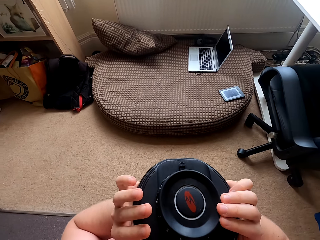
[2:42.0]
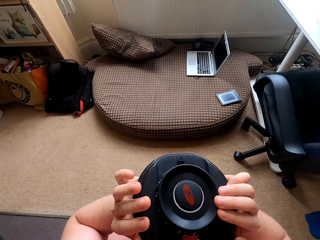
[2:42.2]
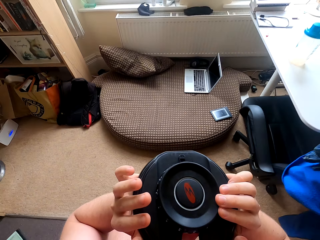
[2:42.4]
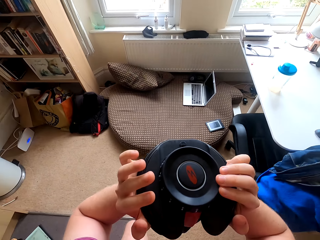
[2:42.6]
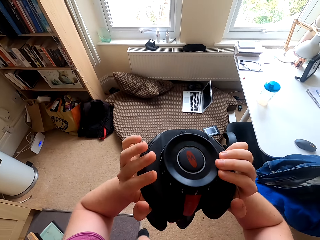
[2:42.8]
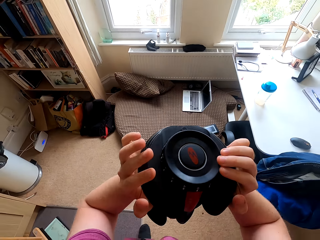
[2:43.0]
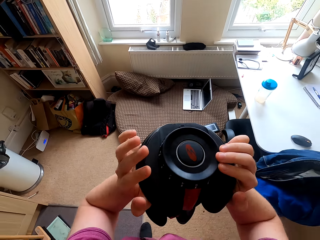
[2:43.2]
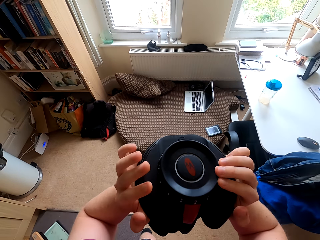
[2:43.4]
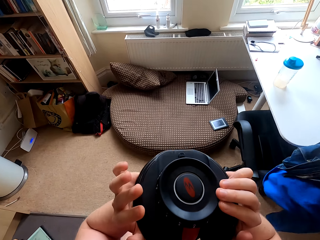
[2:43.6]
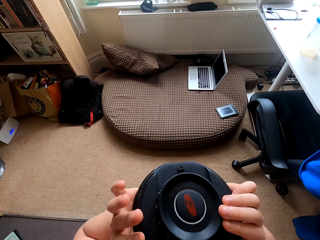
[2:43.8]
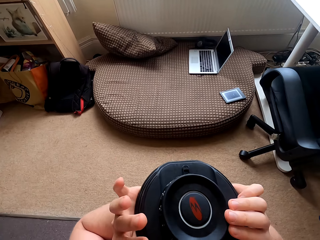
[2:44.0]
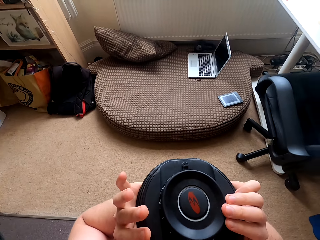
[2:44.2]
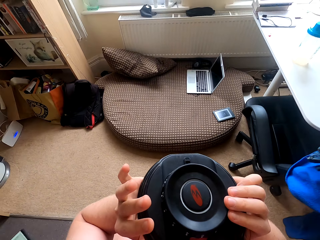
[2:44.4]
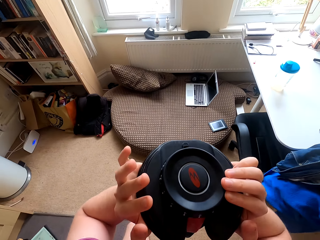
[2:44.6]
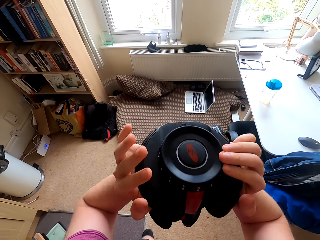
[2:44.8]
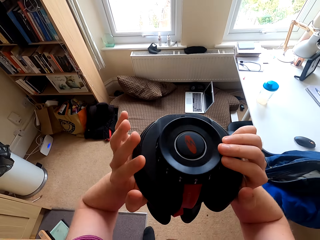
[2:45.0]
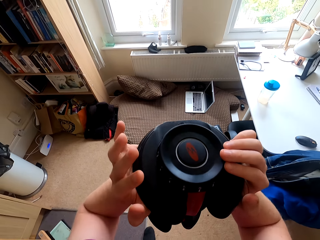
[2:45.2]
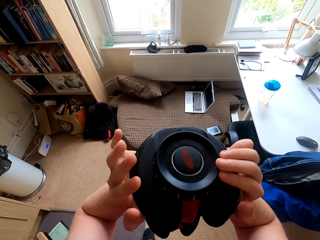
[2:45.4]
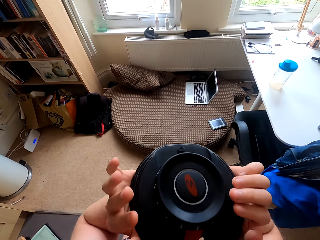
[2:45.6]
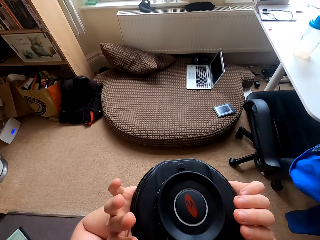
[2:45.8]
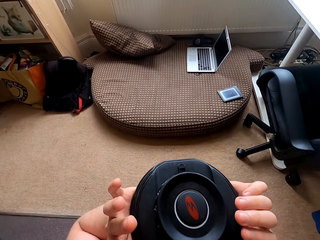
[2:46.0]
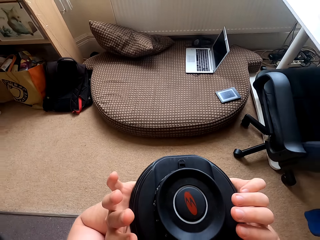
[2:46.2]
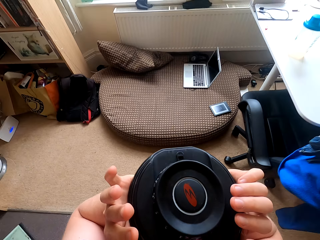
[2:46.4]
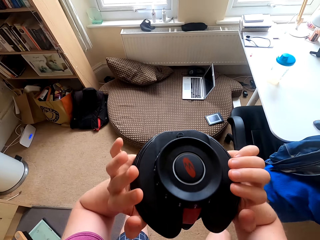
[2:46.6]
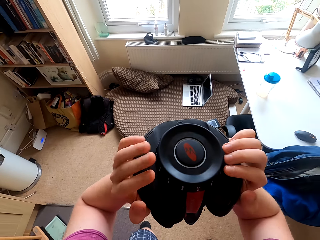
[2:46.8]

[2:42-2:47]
The camera wearer squats with the dumbbell.

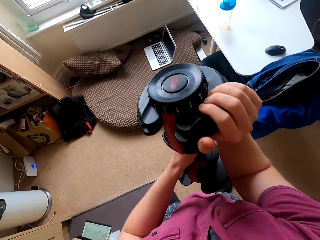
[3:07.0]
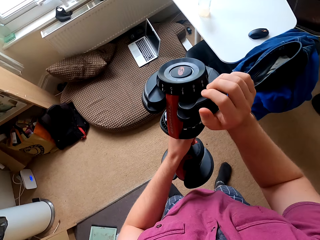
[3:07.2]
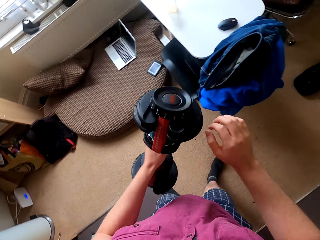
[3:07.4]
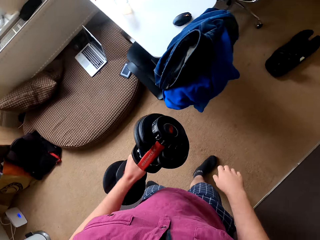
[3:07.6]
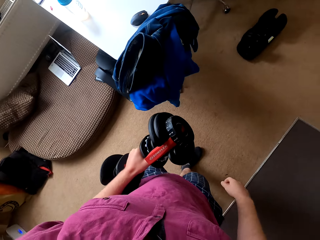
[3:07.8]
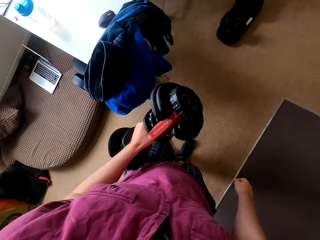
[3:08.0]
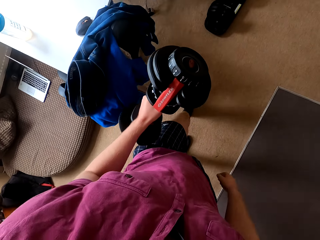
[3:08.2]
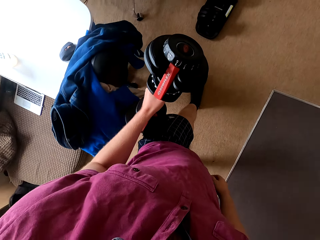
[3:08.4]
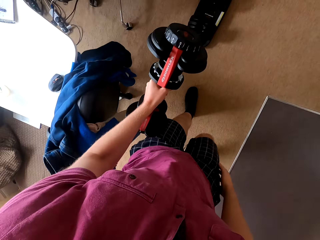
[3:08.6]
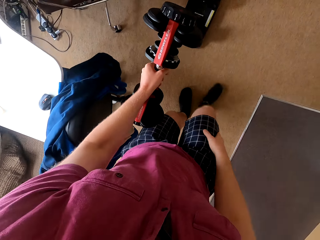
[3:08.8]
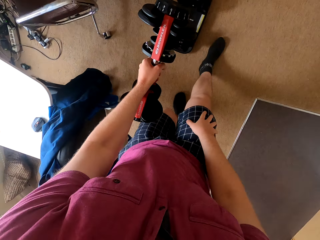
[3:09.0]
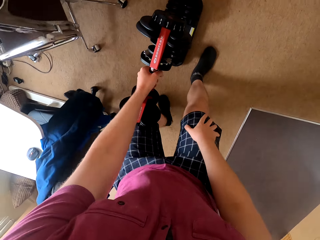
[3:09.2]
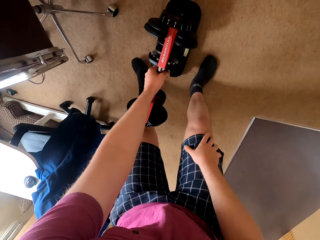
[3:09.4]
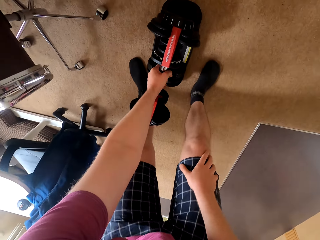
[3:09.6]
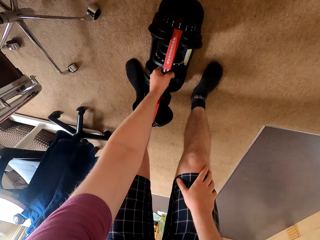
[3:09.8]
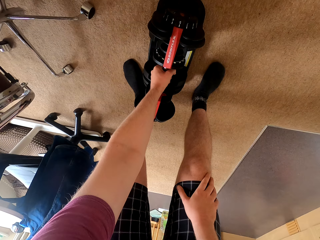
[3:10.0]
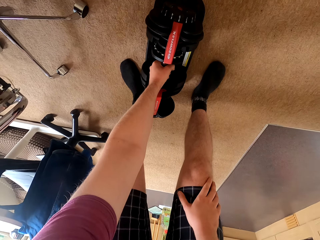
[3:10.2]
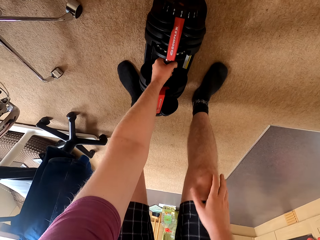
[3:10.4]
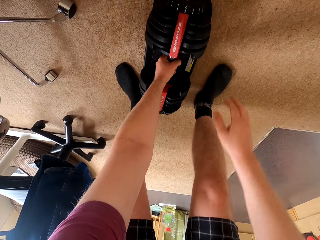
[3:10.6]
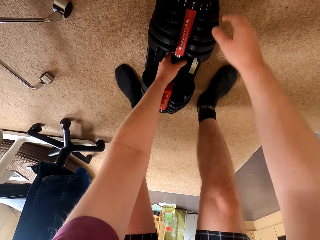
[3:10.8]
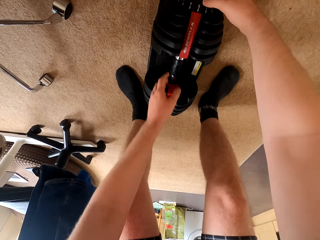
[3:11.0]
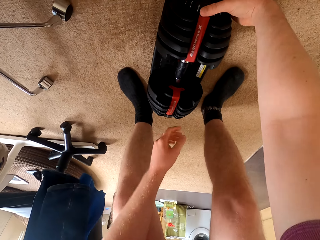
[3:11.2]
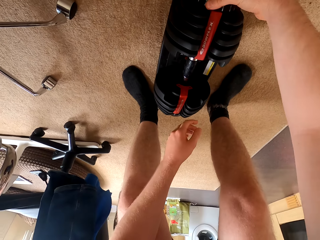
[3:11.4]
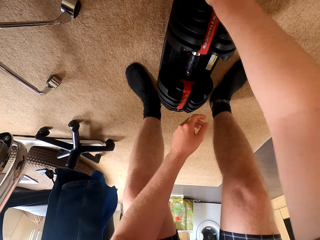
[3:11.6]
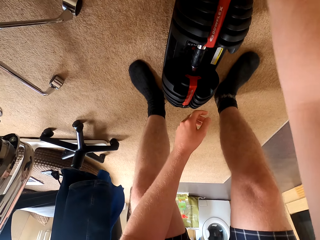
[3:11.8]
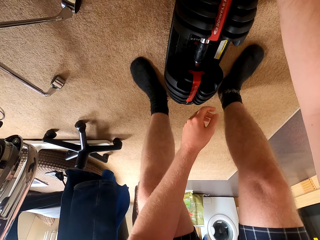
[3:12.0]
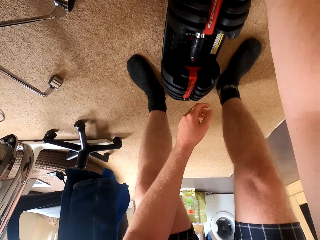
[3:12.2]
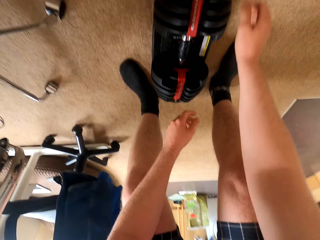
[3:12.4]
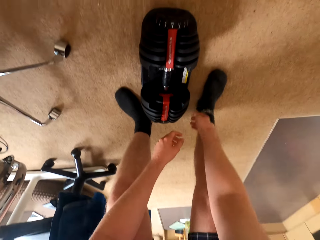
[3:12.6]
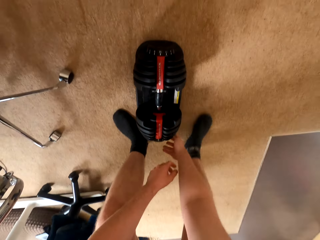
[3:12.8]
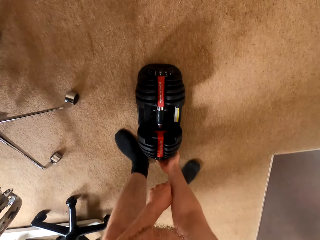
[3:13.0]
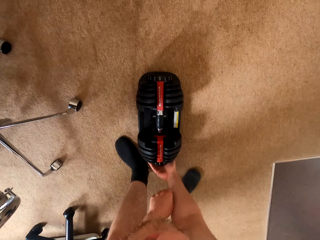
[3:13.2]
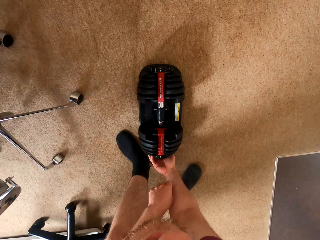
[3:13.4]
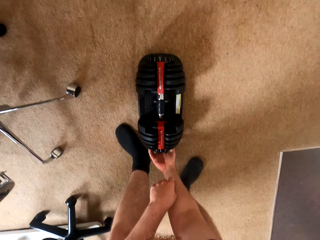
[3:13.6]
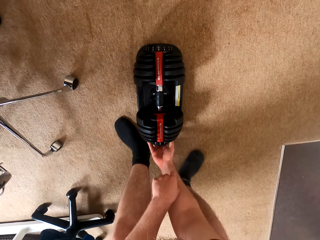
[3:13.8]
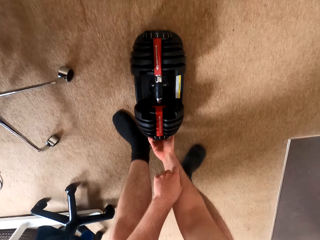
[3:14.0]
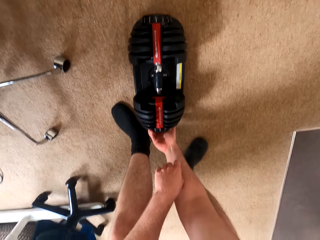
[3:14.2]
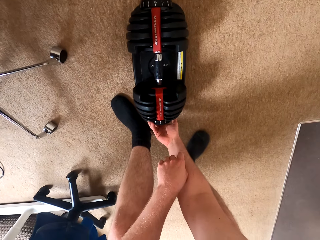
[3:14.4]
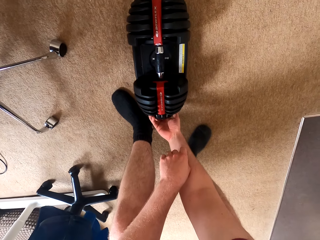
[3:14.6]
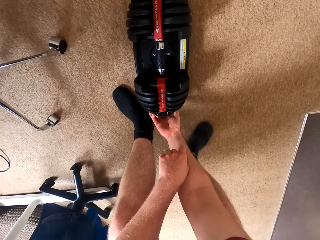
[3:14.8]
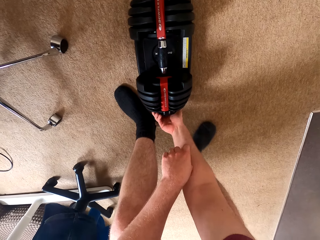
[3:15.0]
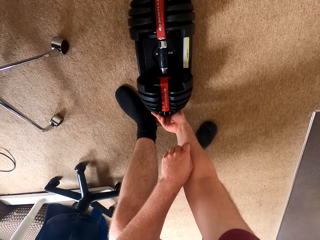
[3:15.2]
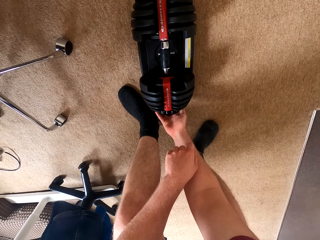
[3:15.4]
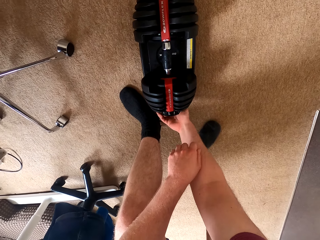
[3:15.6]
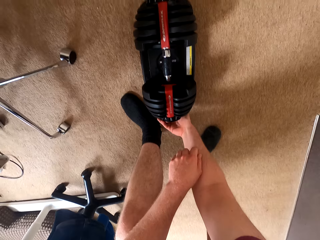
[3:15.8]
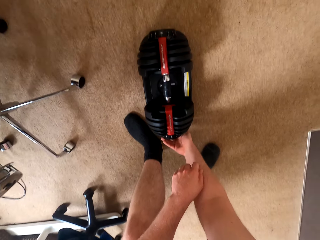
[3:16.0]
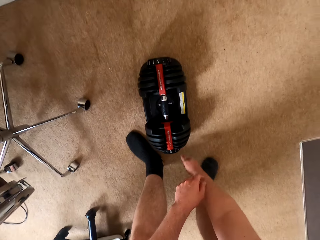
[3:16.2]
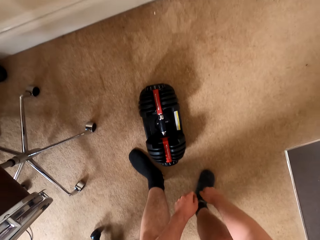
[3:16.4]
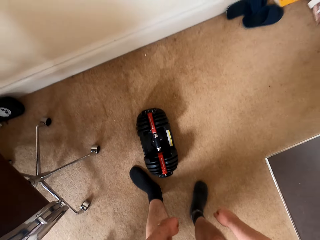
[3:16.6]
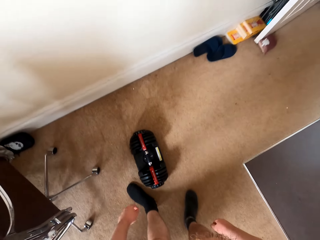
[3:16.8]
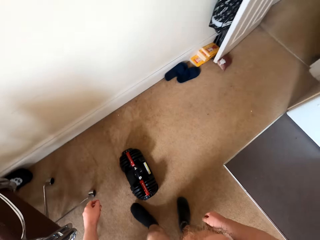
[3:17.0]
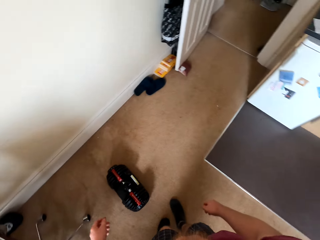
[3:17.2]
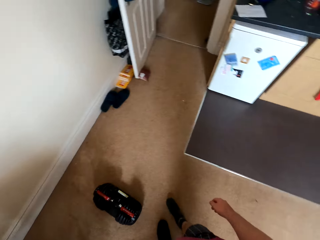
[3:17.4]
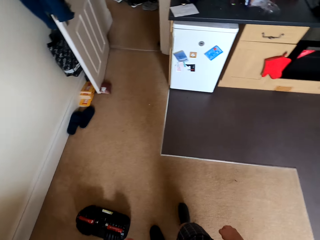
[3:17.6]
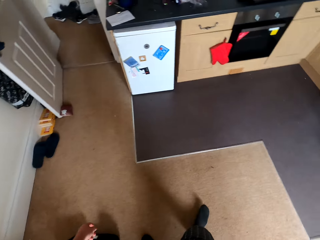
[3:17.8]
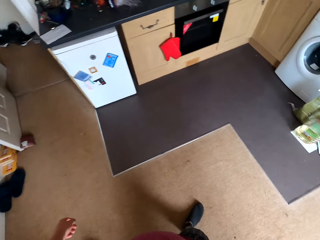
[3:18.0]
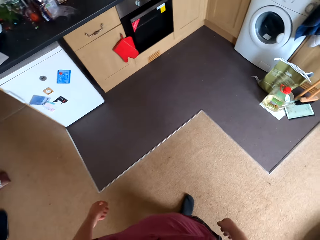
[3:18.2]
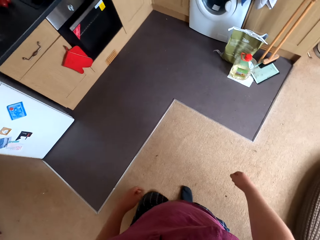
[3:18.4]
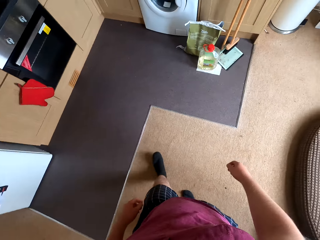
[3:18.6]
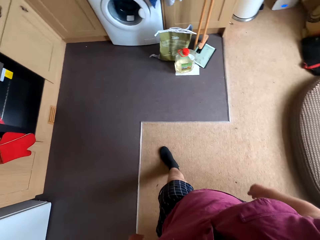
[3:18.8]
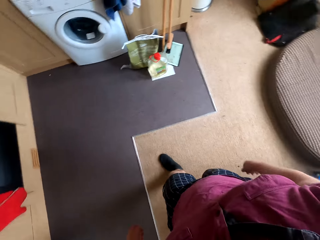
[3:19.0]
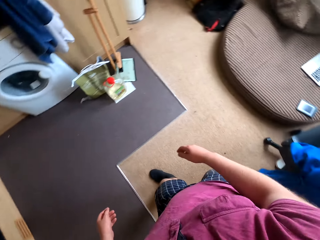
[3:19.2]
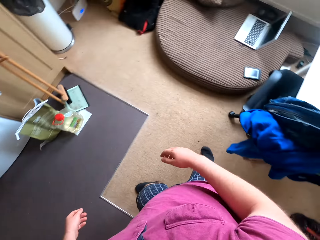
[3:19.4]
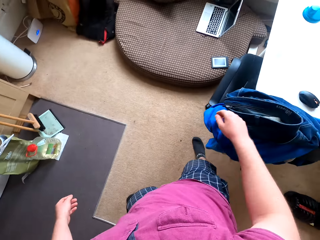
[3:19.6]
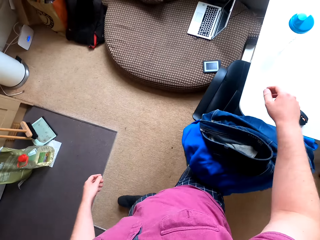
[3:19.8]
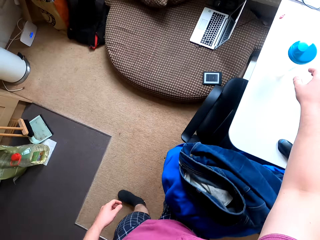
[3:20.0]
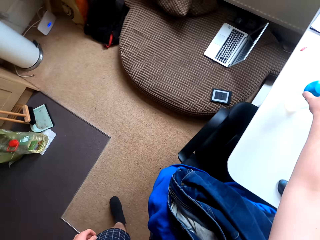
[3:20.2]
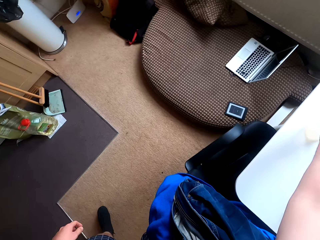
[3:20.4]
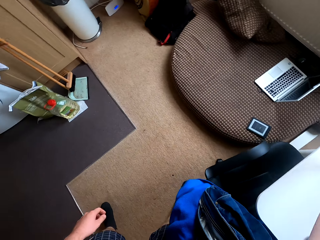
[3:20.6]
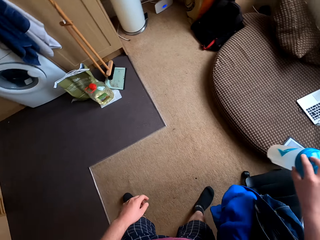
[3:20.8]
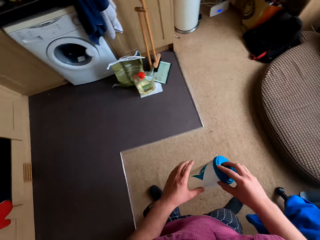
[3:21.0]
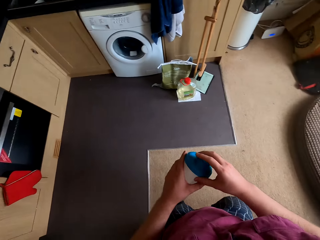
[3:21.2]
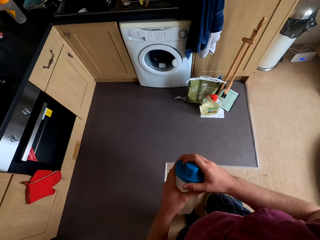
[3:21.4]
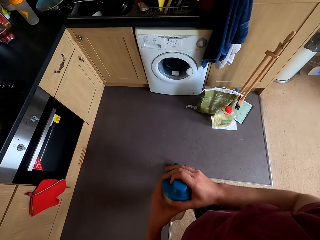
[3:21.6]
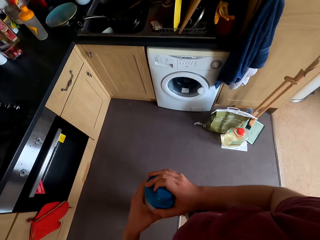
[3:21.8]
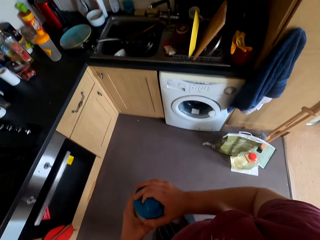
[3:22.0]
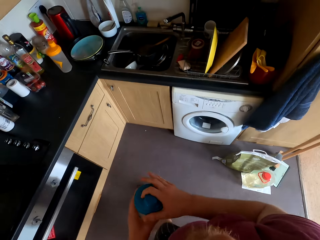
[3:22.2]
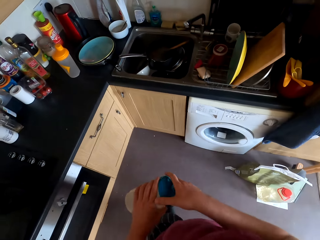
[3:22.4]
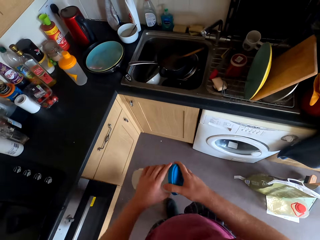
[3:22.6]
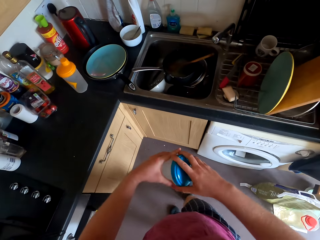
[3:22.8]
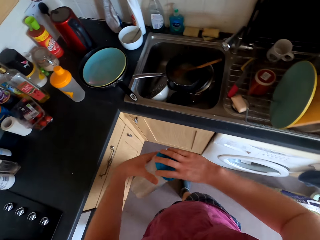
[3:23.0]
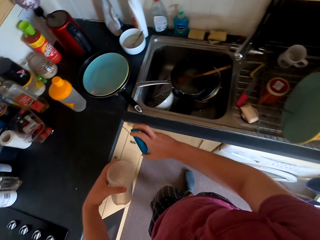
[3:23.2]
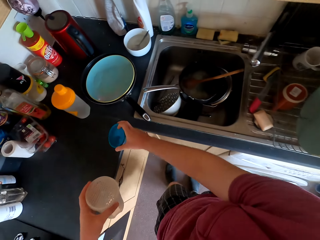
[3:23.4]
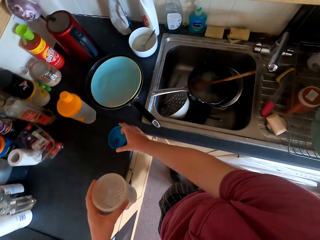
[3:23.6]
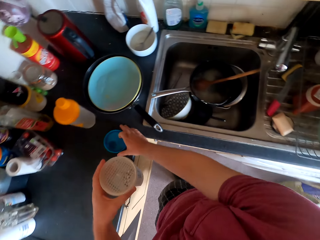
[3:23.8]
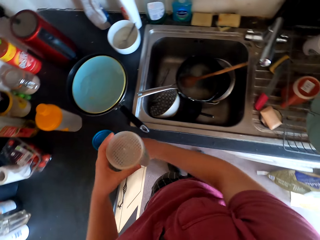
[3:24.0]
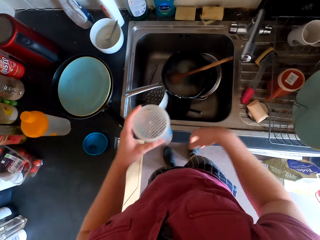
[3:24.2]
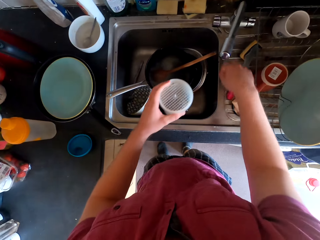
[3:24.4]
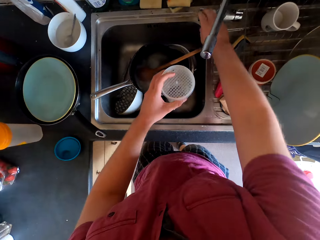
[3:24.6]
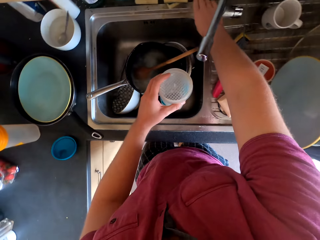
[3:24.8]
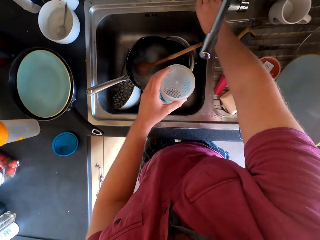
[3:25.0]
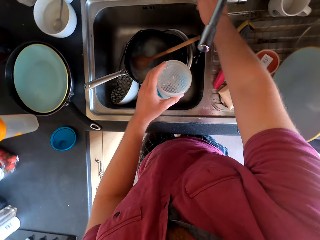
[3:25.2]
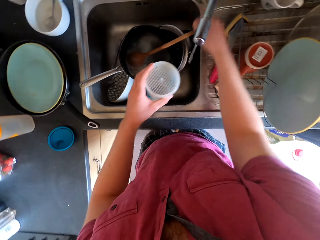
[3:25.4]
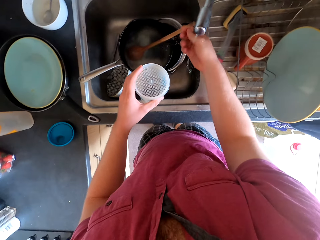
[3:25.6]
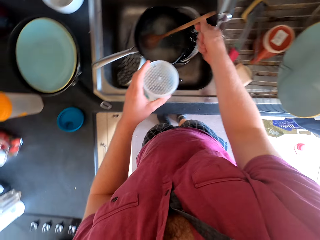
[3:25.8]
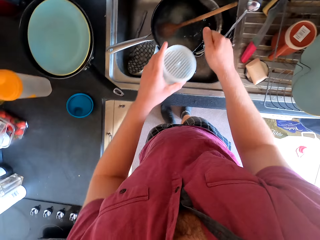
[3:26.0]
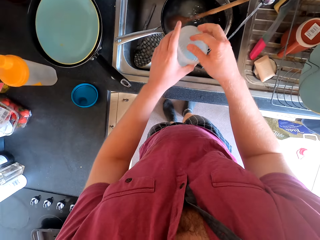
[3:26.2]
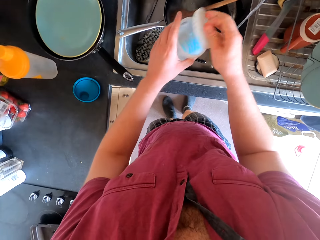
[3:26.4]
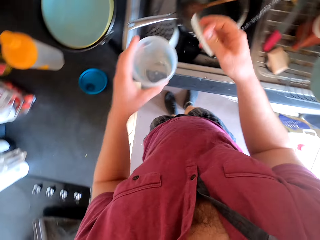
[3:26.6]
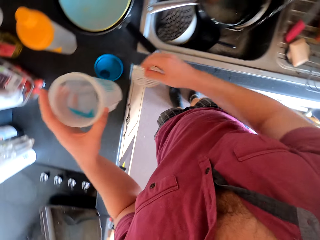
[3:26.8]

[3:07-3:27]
The camera wearer places the dumbbell on the dumbbell holder or floor. They lock the dumbbell holder. They touch the dumbbell. They move towards the table. They pick up a bottle. They open the bottle lid. They put the bottle lid on top of the cabinet or counter. They open the water tap. They wet a hand with water.
